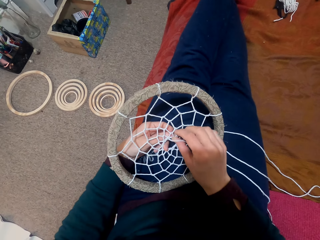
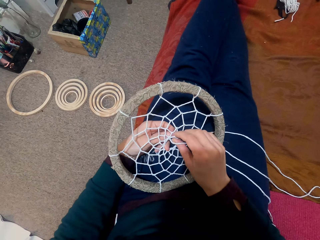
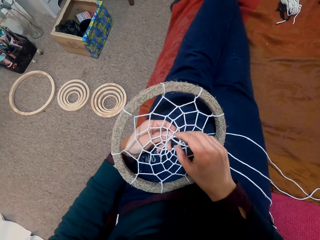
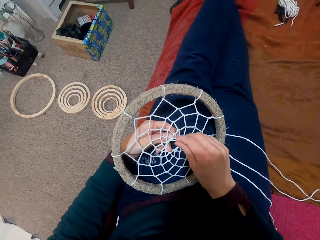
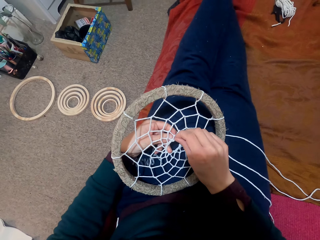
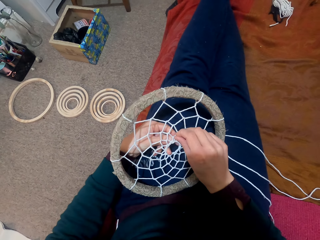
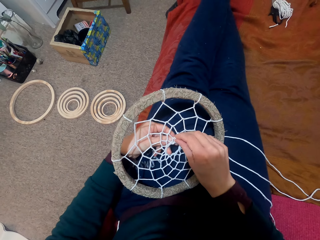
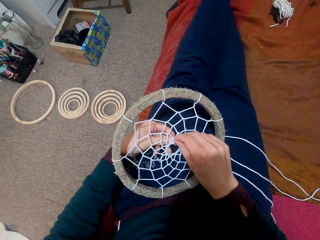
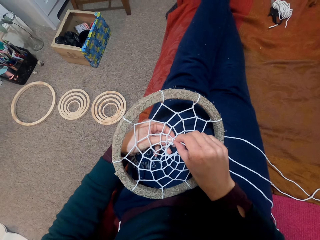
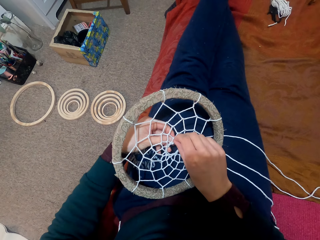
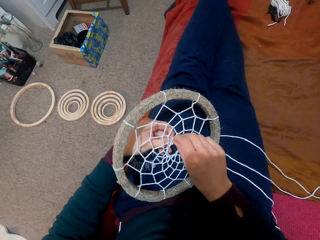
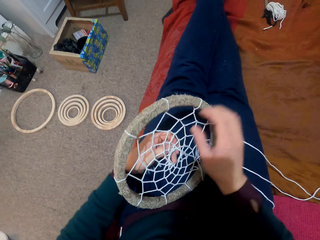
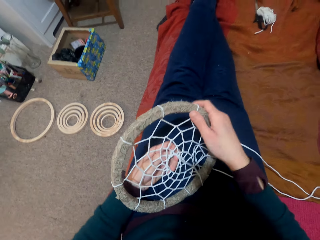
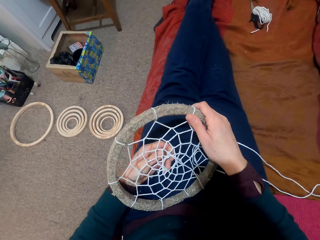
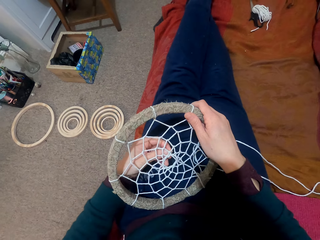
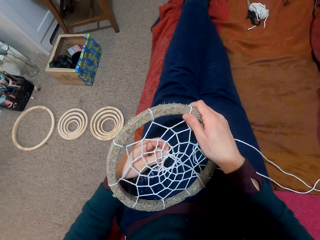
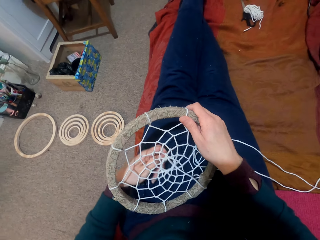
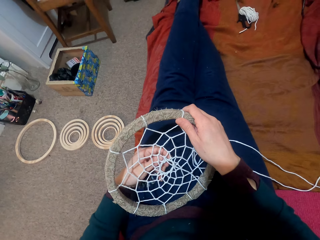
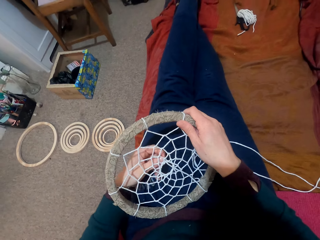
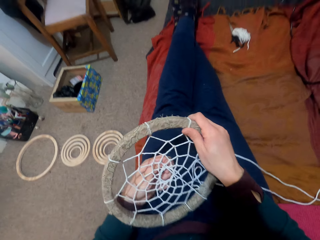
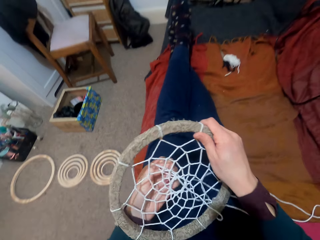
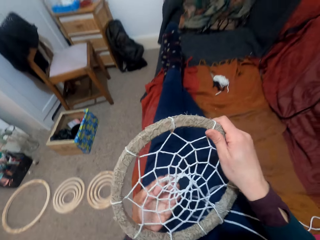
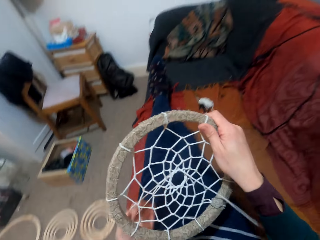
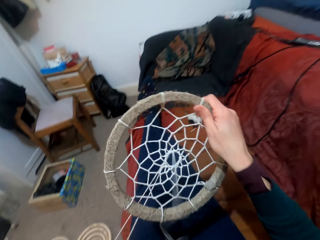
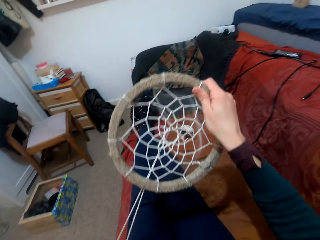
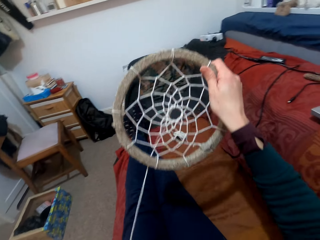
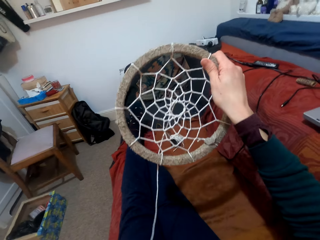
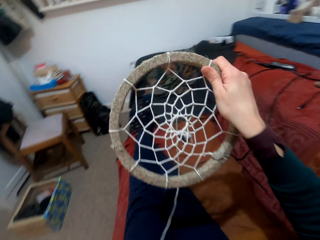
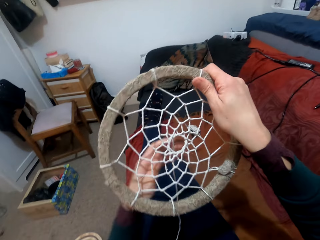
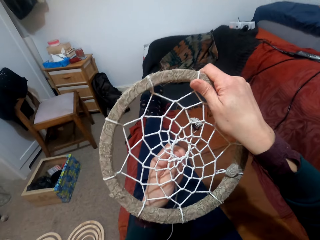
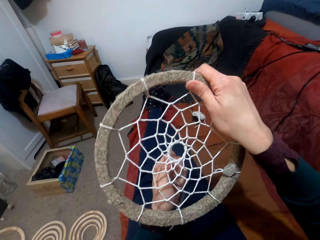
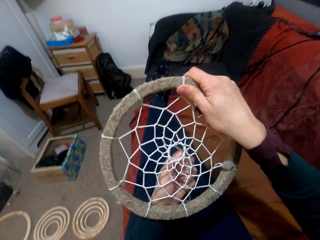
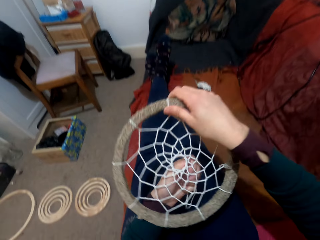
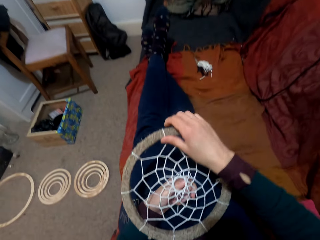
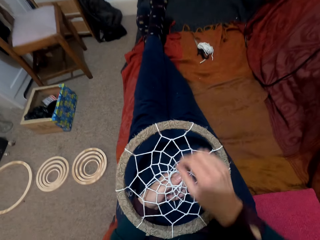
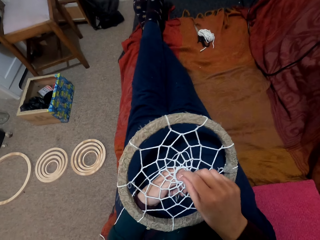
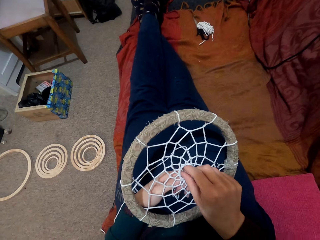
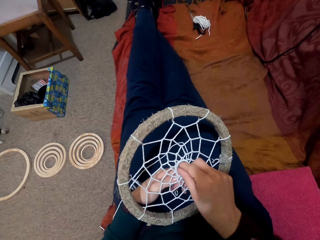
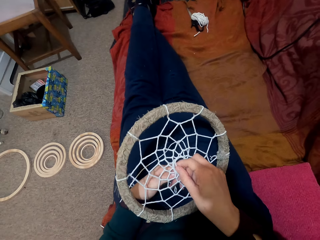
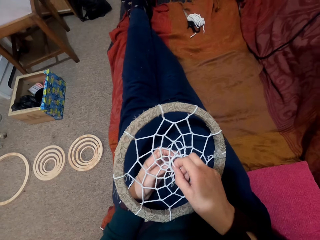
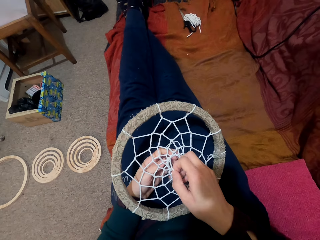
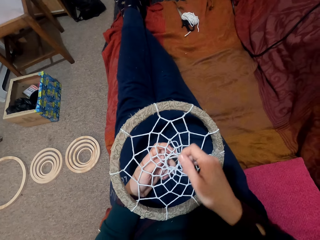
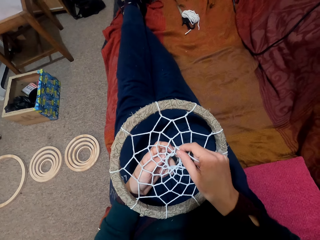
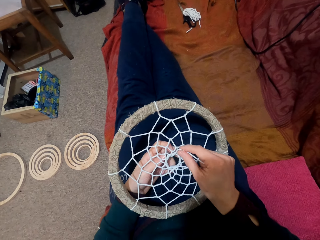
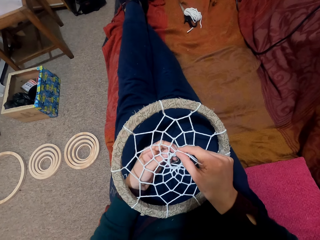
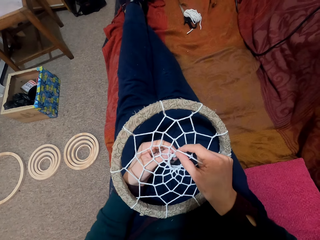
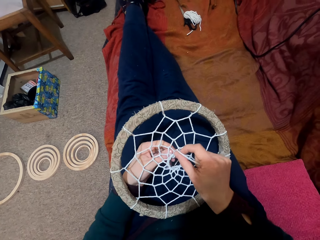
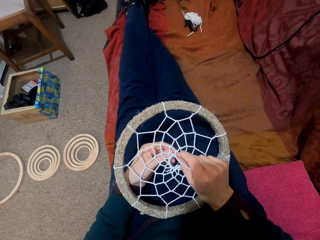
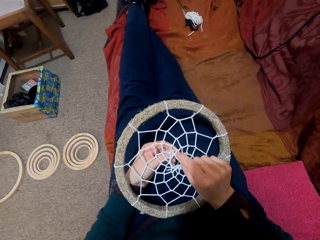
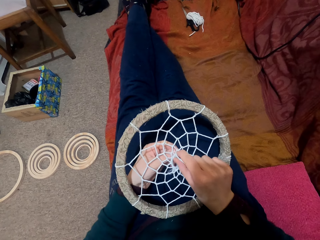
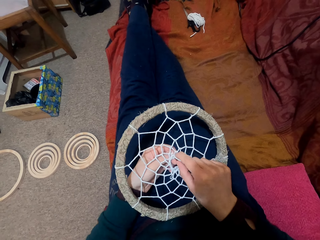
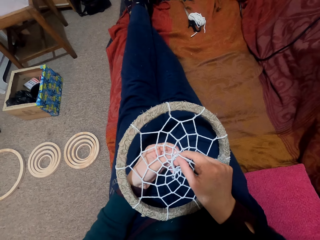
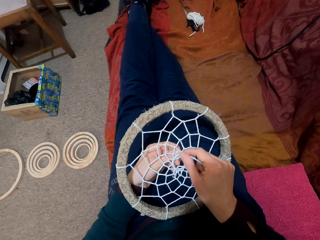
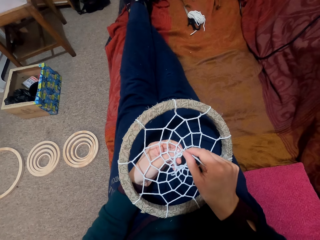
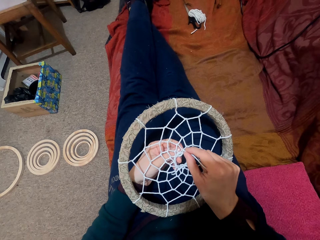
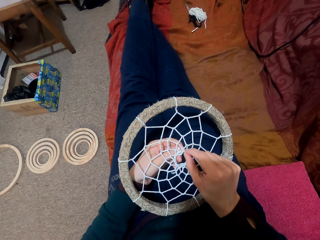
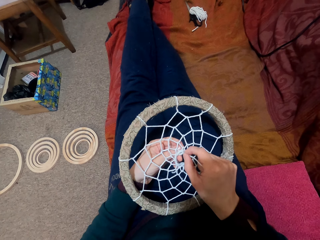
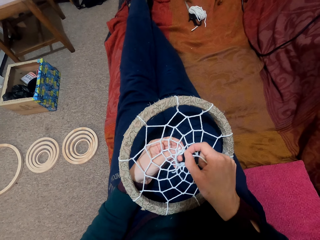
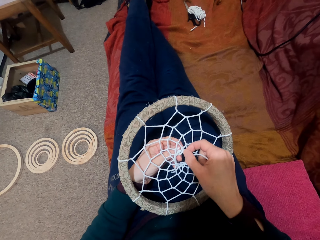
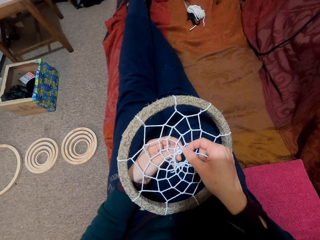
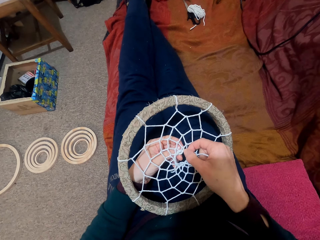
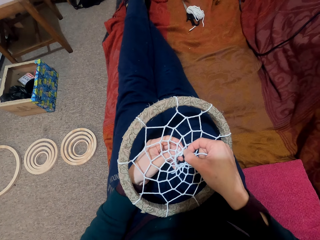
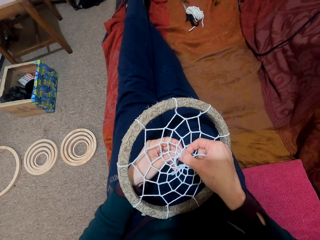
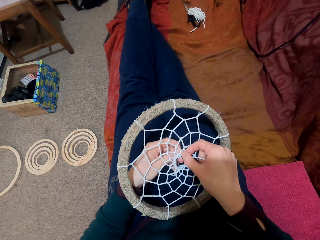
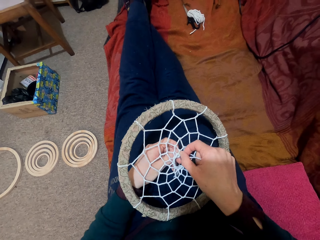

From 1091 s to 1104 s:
The camera wearer moves the string. They pull the string. They move the string.

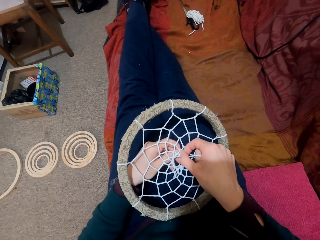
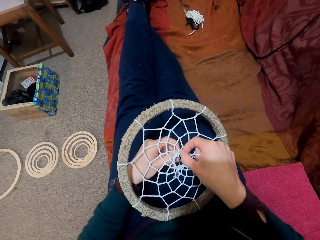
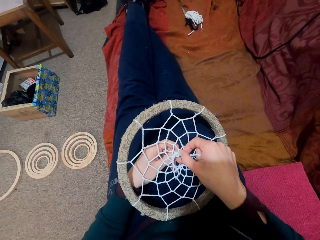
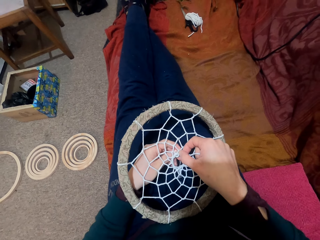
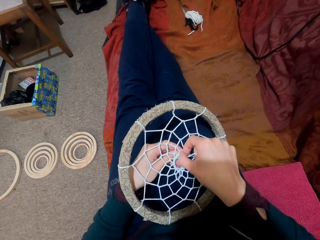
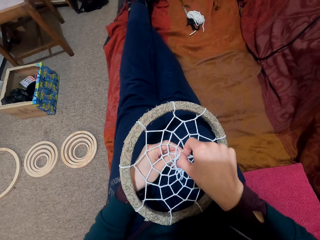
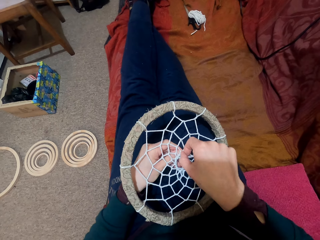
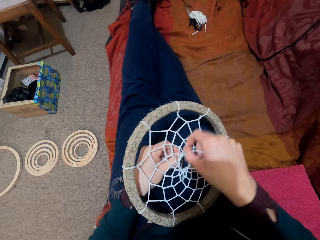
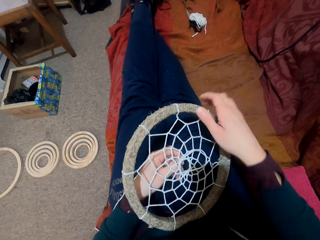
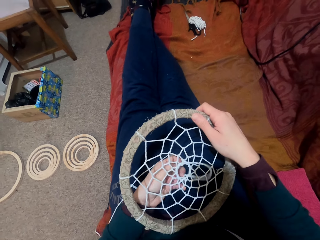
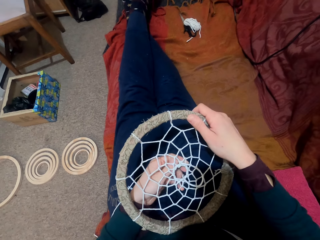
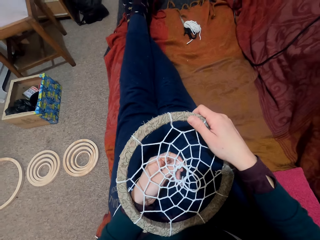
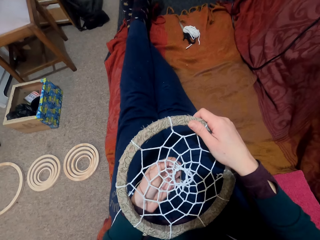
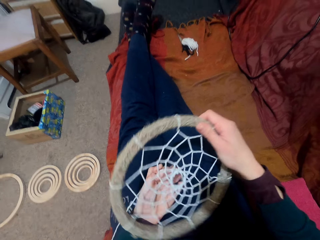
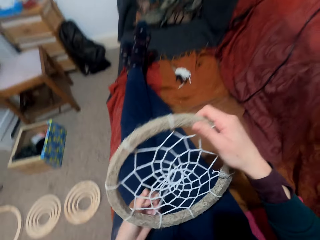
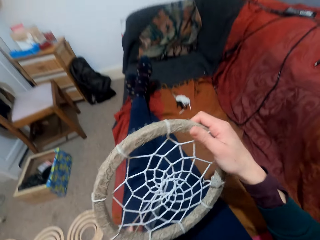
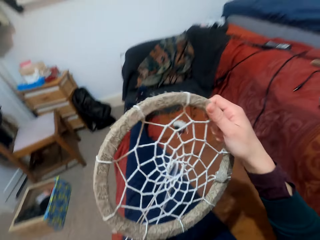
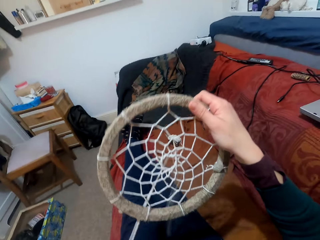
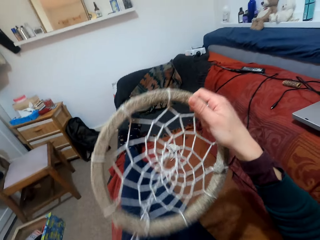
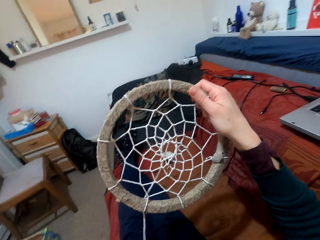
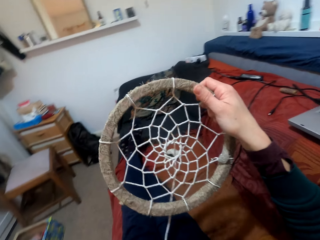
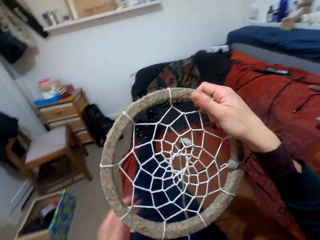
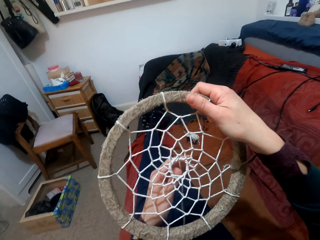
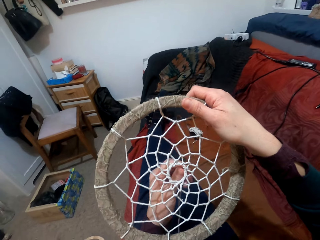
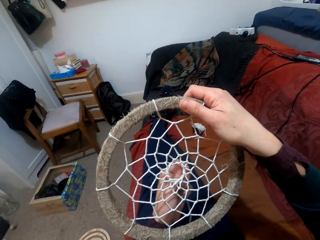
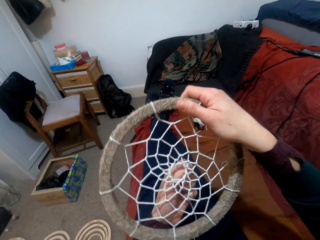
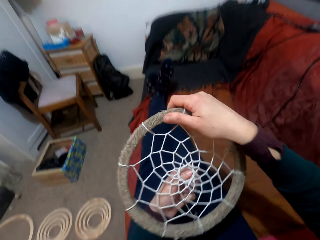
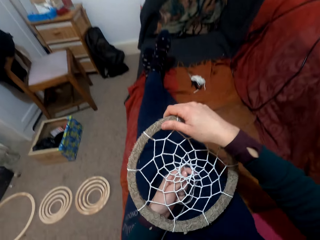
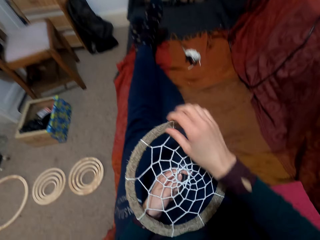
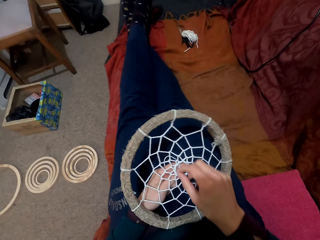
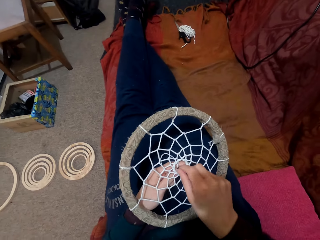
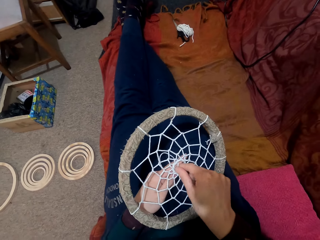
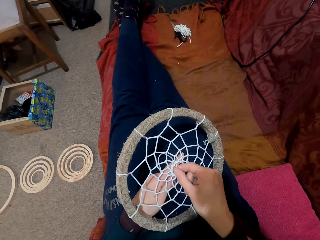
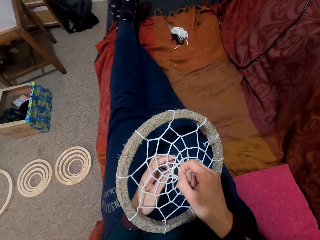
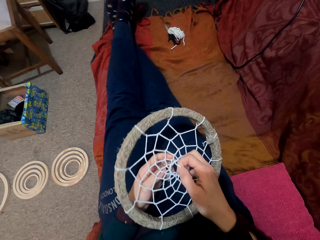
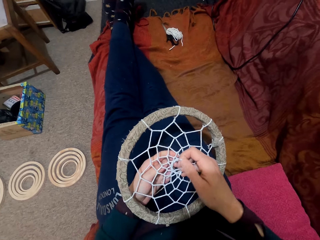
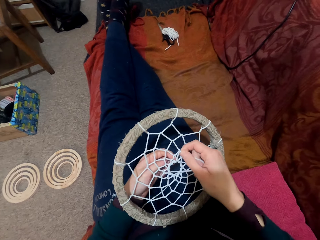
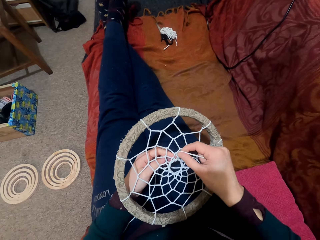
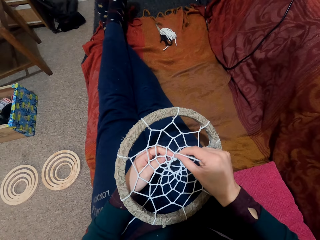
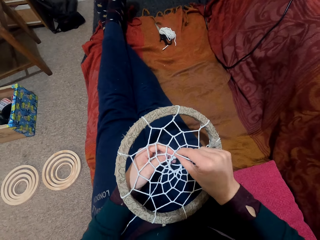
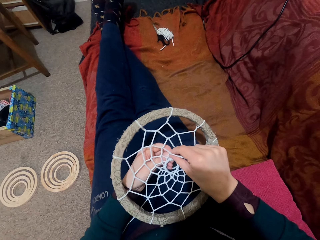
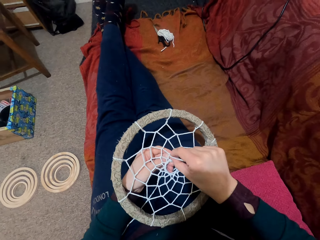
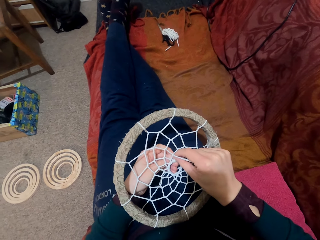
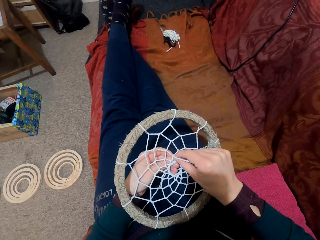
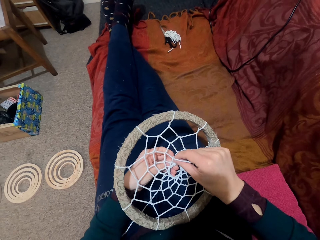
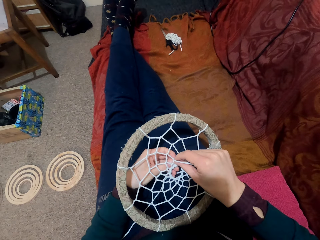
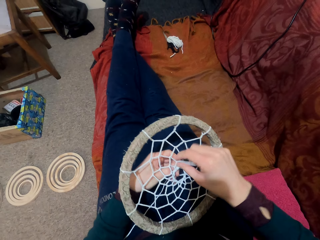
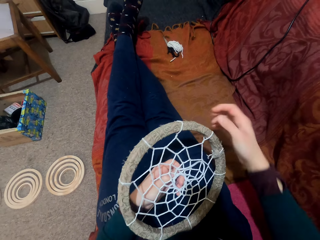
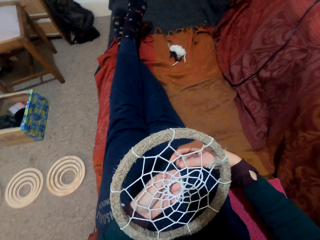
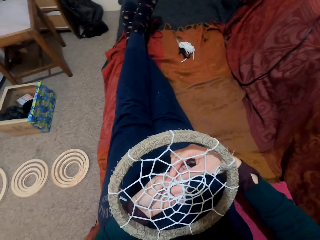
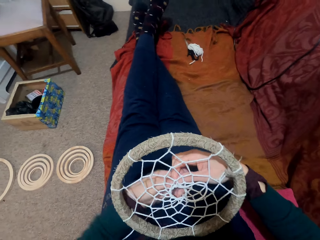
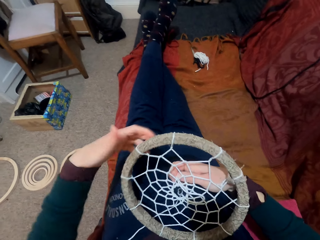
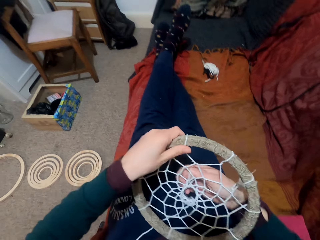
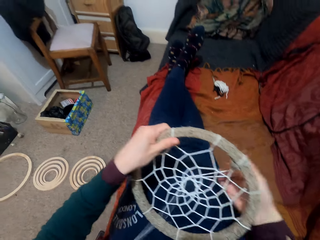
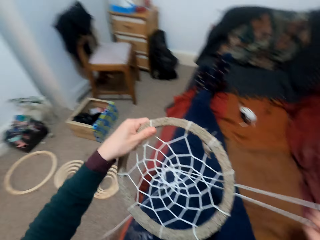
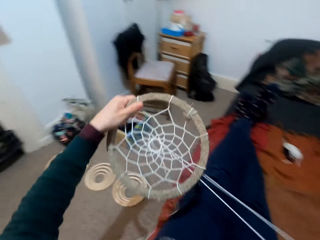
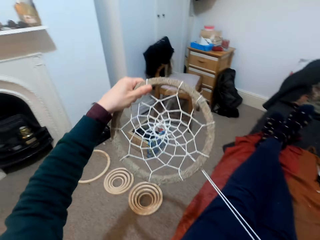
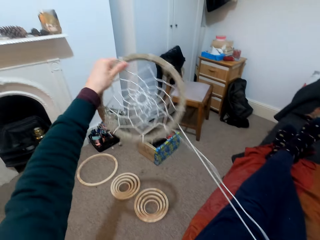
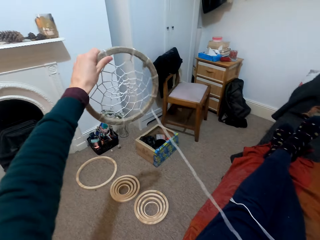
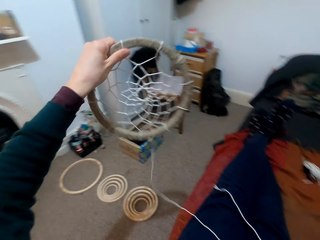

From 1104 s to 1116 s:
The camera wearer pulls the string. They move the string. They pull the string.
